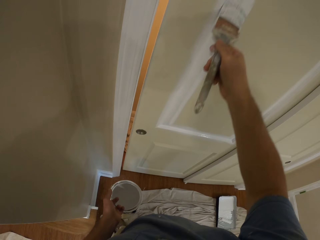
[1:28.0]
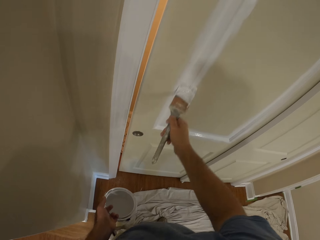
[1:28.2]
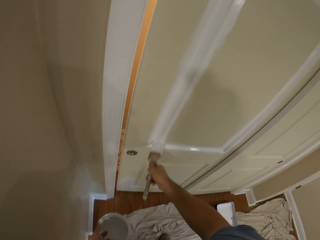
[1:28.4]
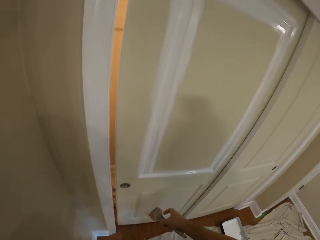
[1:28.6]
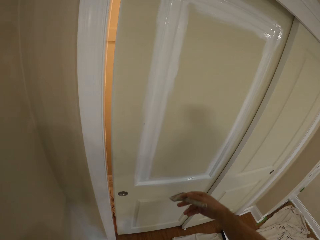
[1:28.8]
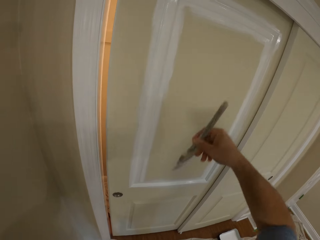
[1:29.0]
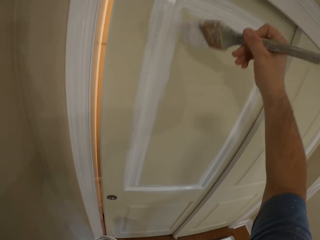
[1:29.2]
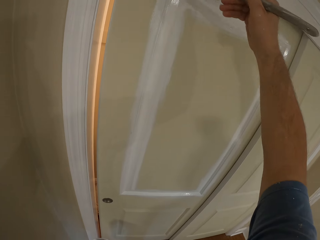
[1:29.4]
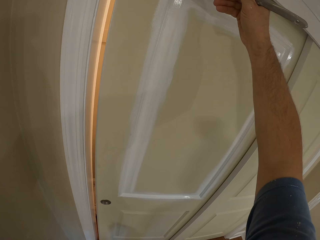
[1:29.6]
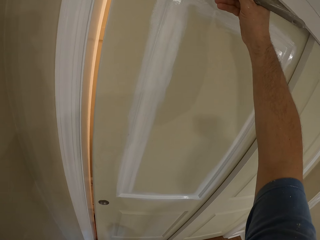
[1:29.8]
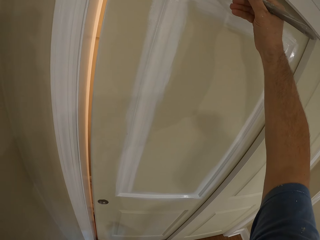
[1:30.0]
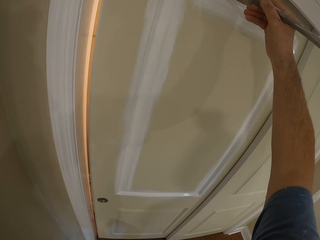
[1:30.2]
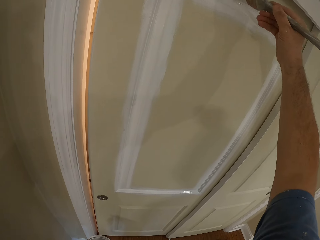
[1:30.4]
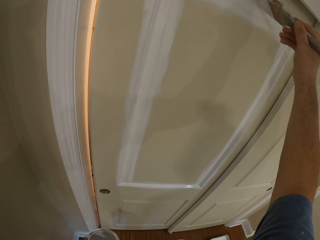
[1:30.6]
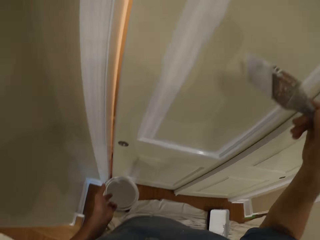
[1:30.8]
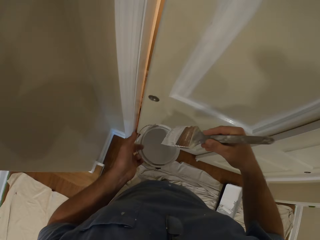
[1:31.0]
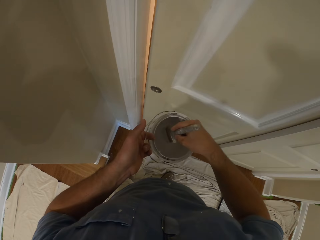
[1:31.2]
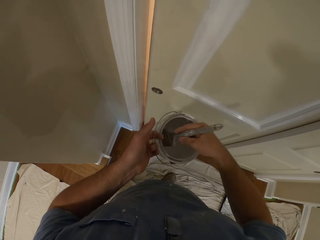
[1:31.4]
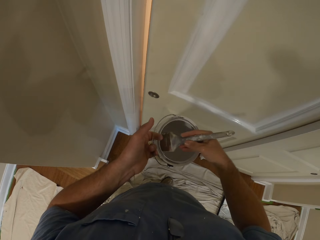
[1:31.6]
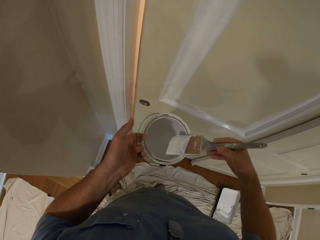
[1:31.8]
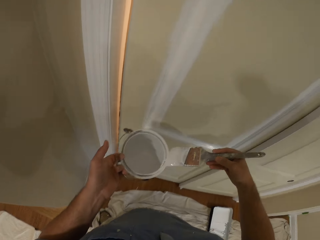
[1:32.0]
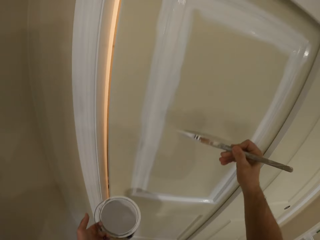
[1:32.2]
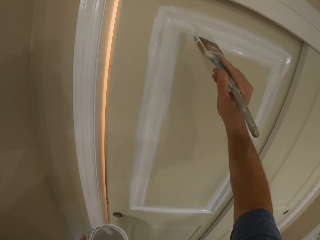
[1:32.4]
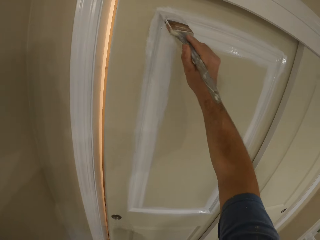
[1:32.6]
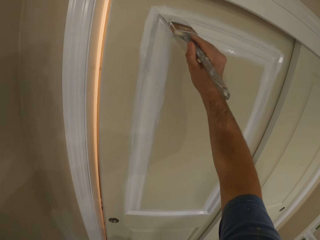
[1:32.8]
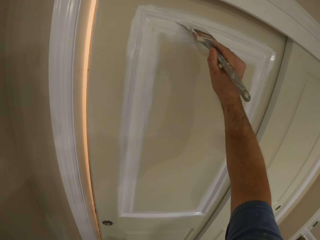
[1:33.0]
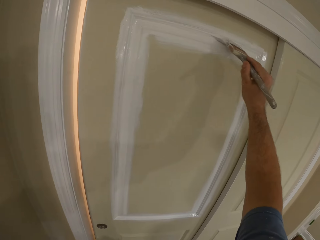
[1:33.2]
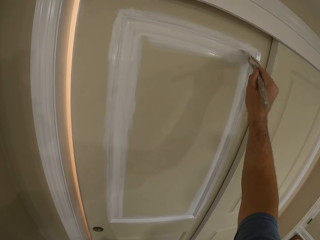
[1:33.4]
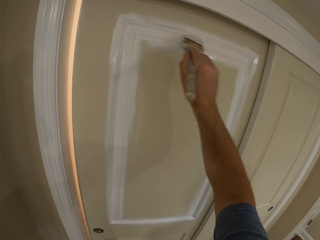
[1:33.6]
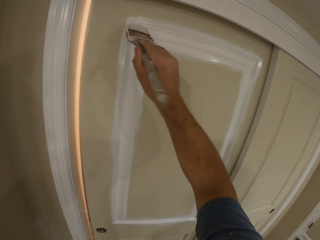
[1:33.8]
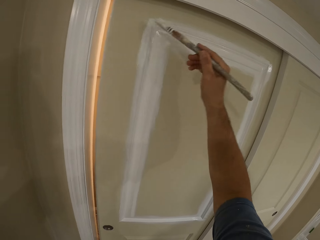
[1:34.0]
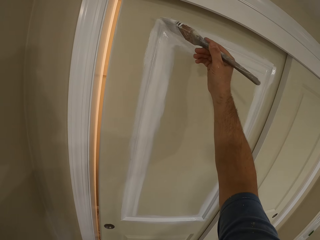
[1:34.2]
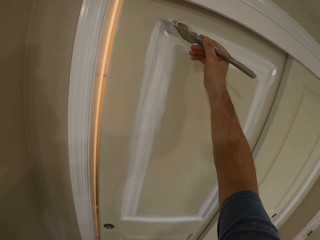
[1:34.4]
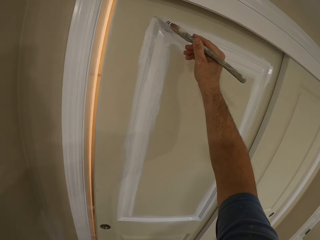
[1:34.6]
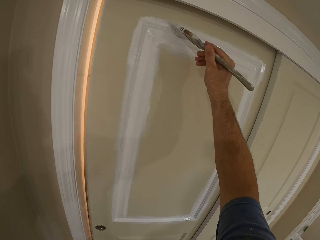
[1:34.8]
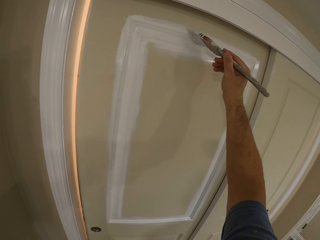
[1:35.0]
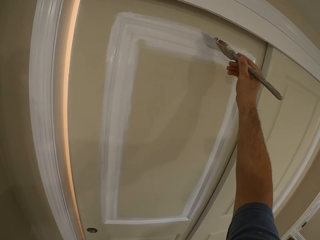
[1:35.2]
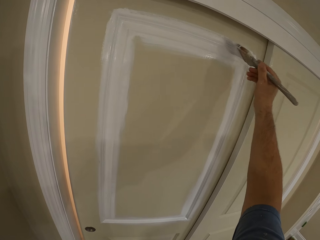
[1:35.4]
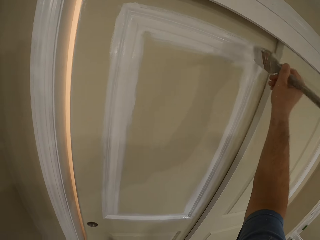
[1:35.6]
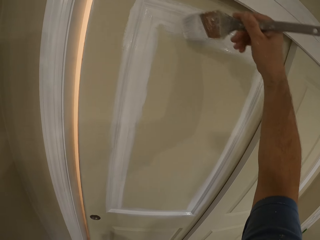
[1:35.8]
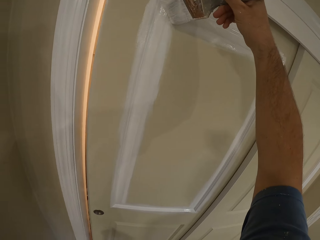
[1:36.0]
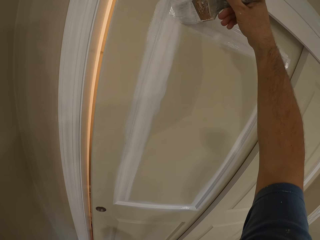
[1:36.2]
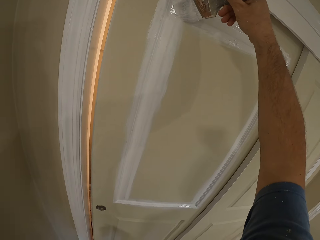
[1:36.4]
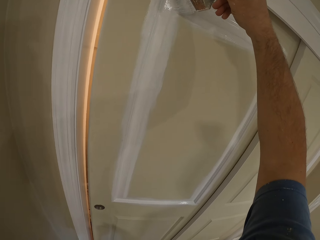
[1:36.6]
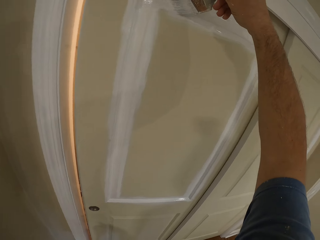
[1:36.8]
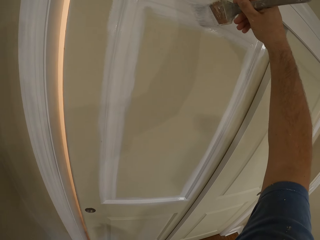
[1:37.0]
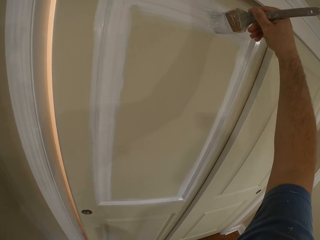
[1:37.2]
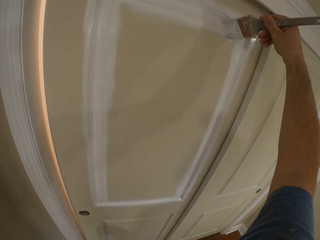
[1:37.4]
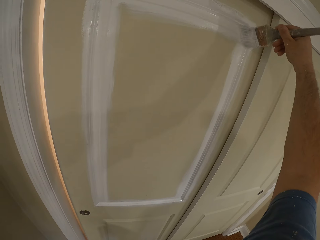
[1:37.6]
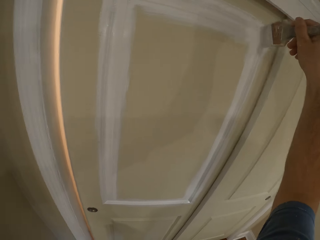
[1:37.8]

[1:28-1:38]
The camera wearer dips the paint brush into the bucket of paint. They paint the sliding door with the paint brush.

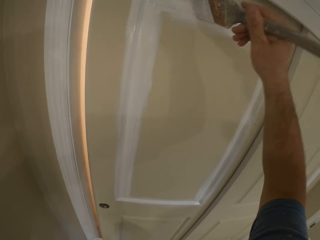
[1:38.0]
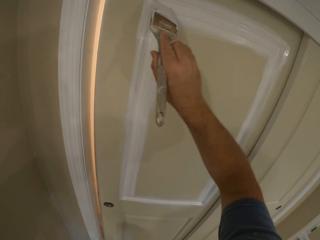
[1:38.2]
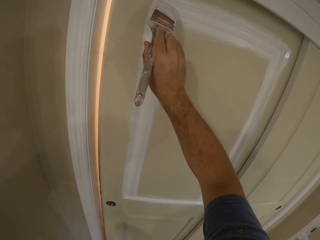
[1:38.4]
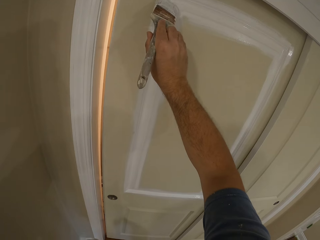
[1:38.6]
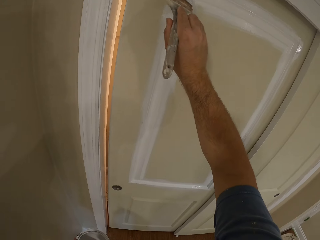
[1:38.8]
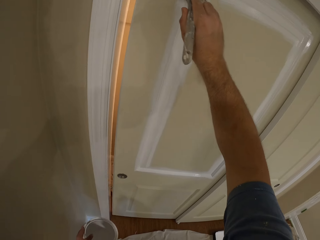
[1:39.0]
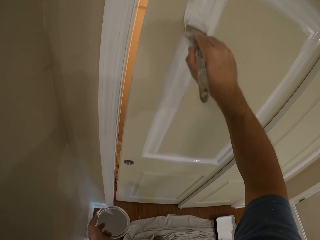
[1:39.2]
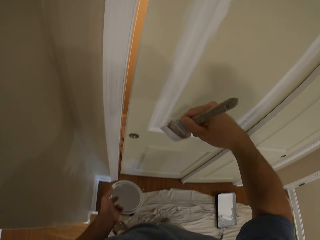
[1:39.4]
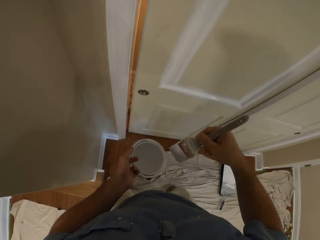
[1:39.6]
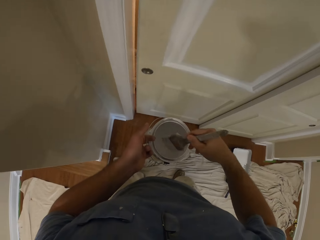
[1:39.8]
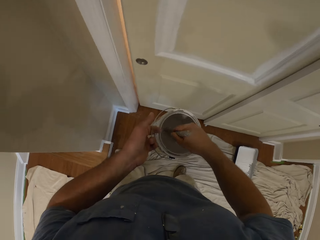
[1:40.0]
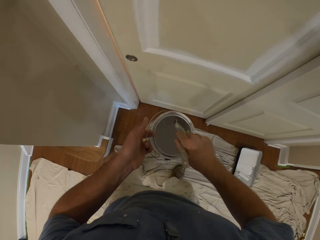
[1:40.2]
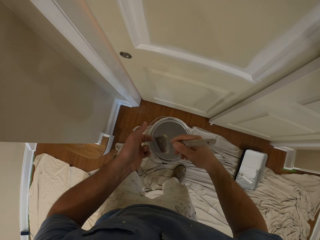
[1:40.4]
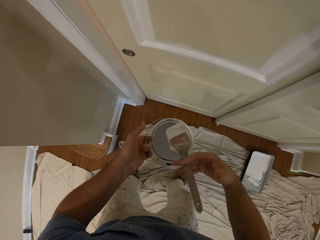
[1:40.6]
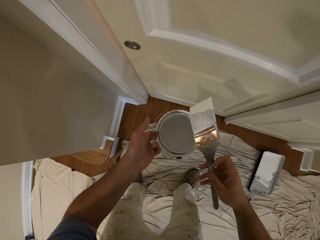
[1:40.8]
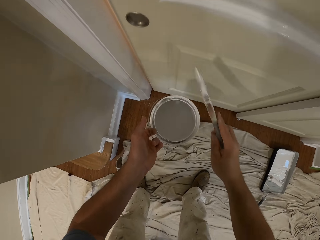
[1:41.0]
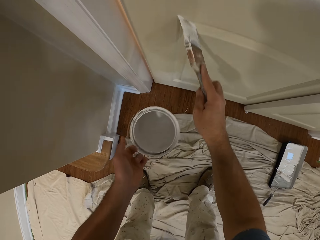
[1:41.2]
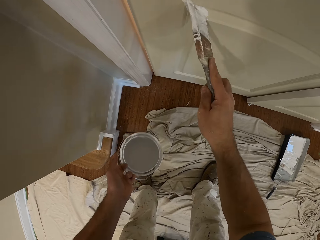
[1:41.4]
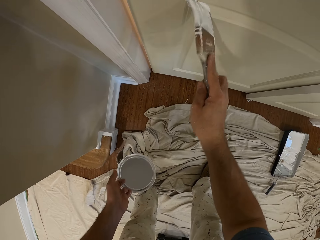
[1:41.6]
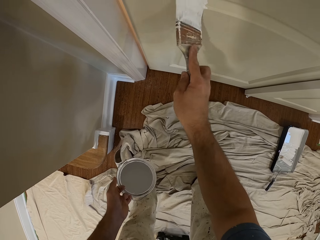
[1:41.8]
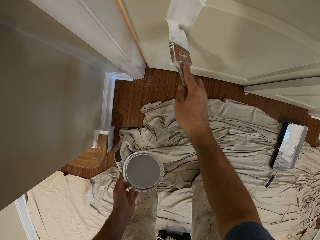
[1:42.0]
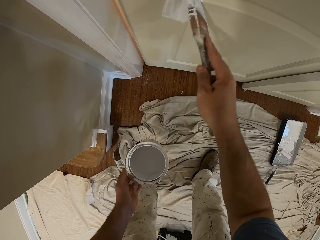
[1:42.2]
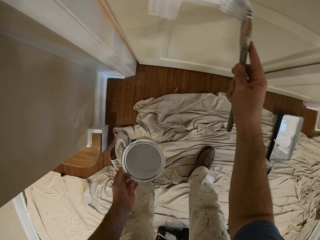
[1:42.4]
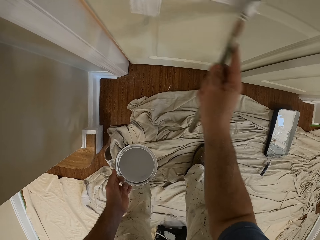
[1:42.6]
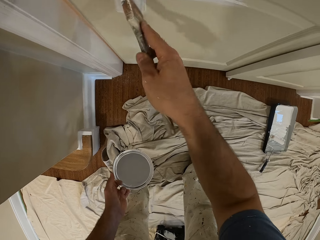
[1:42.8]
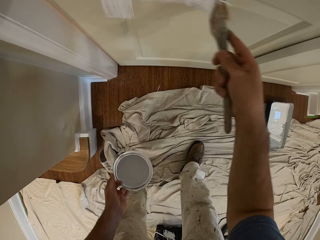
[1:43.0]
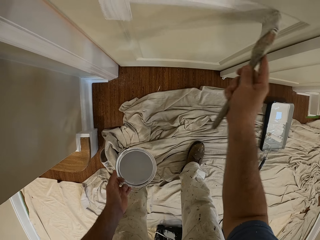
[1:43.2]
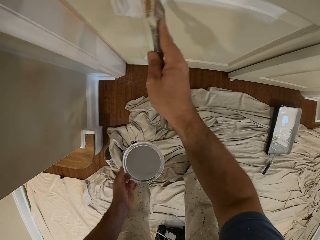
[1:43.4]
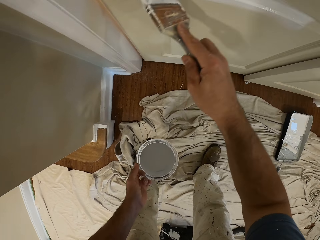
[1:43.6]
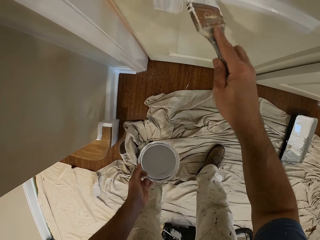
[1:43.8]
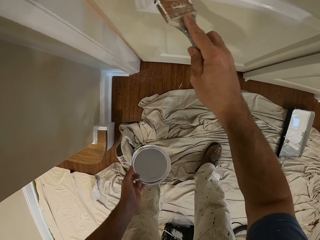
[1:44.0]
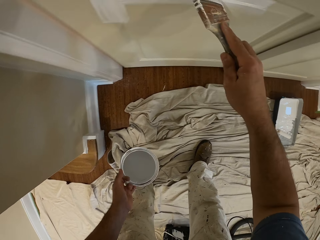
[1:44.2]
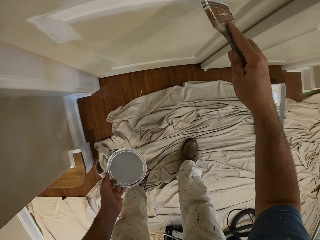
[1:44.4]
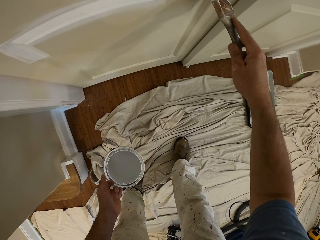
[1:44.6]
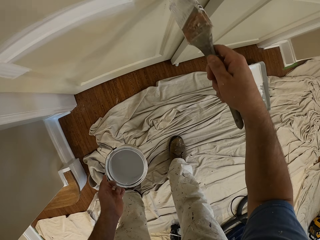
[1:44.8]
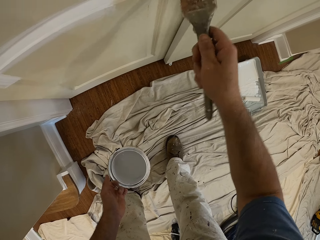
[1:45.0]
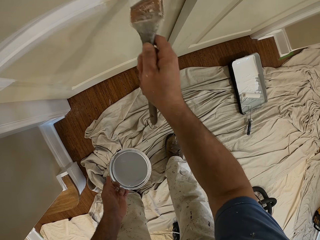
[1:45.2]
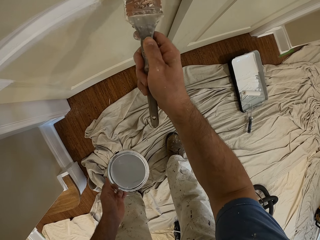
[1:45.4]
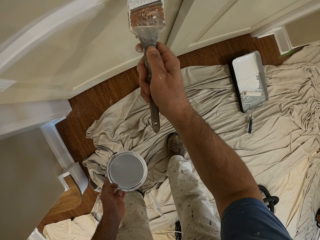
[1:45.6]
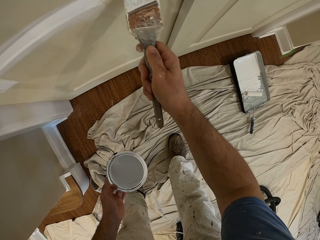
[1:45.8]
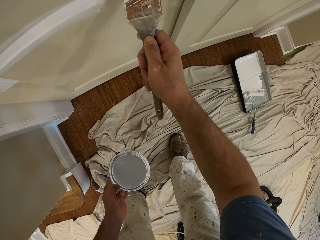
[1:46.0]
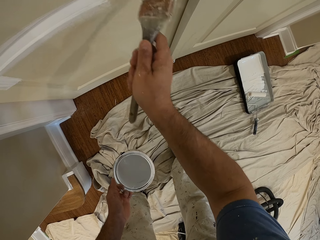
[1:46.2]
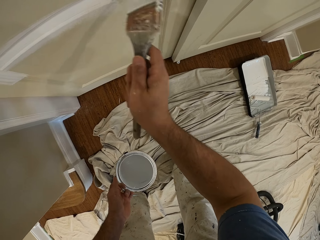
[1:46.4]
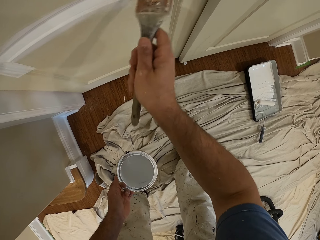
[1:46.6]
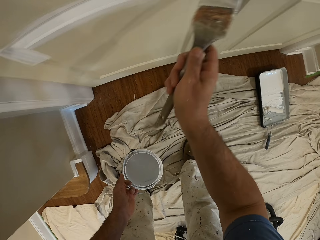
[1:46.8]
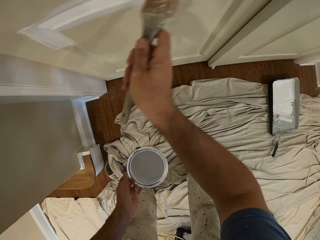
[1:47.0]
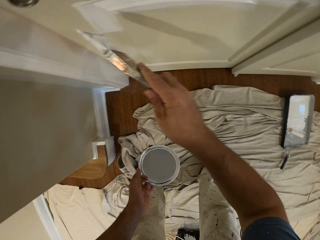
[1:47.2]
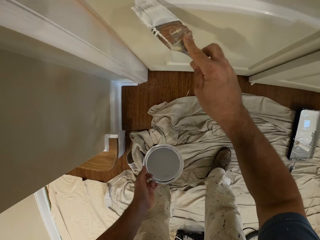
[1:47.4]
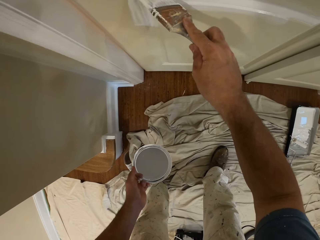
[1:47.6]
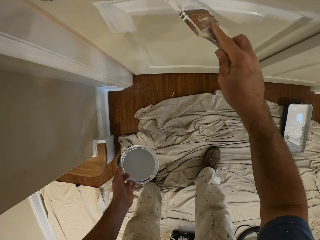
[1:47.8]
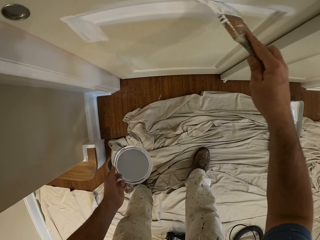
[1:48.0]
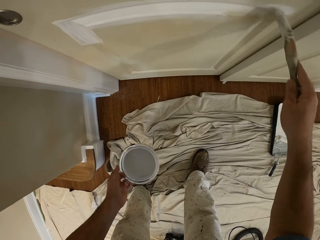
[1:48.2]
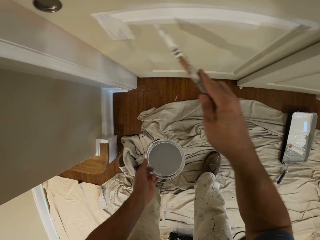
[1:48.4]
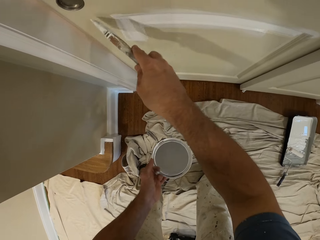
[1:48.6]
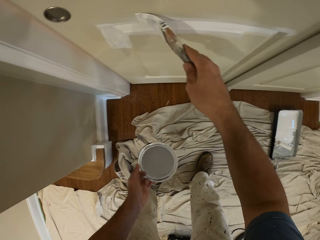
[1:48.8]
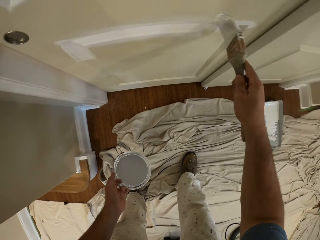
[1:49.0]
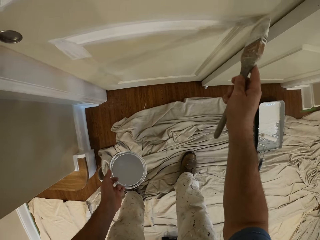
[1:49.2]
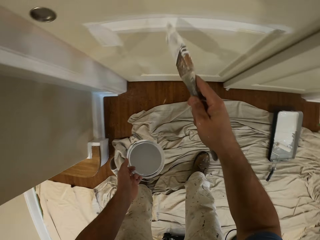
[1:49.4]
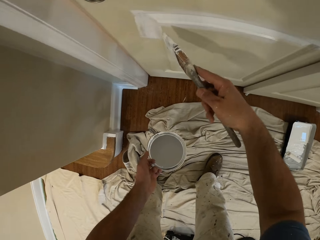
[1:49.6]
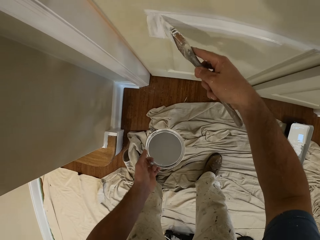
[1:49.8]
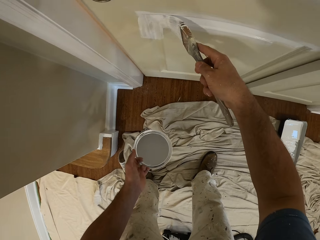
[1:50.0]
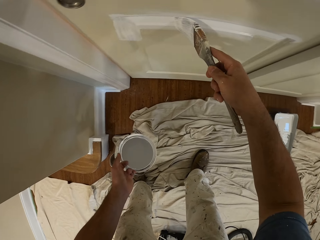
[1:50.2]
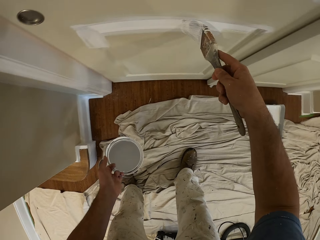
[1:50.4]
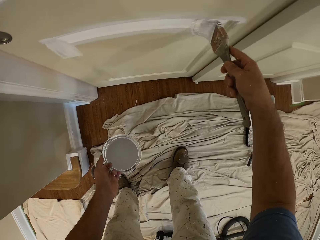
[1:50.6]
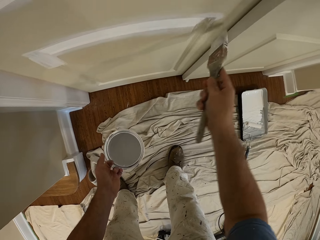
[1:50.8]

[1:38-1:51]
The camera wearer dips the paint brush into the bucket of paint. They paint the sliding door with the paint brush.
